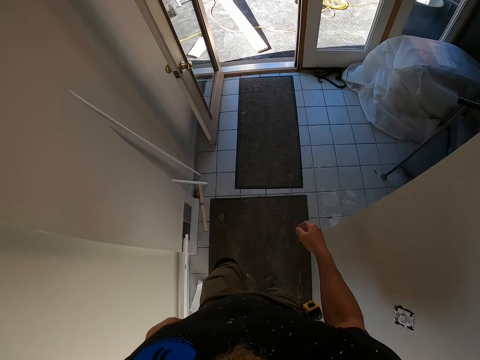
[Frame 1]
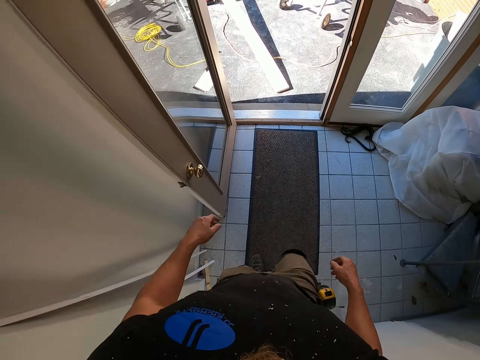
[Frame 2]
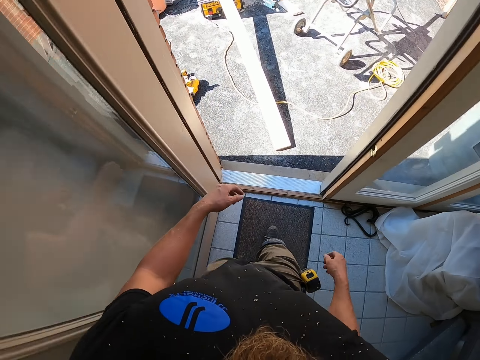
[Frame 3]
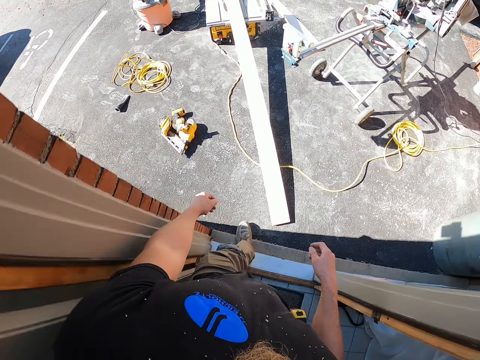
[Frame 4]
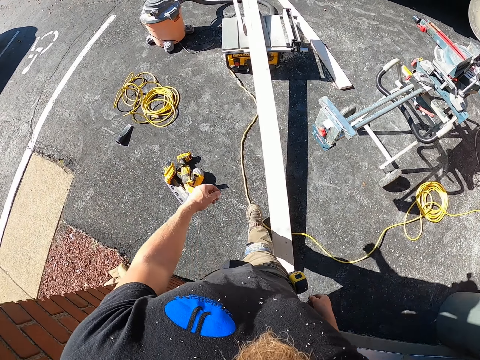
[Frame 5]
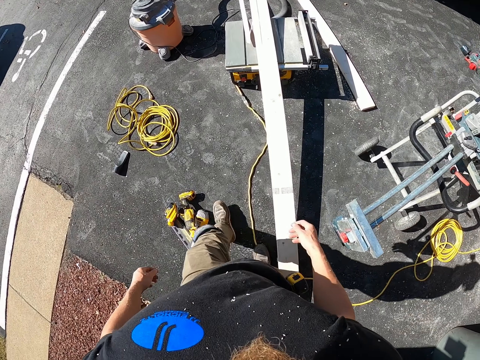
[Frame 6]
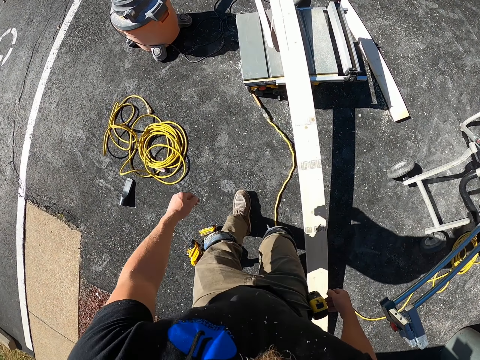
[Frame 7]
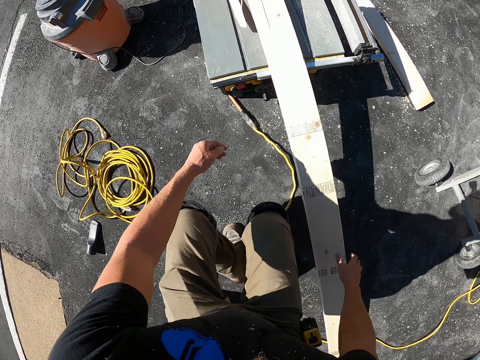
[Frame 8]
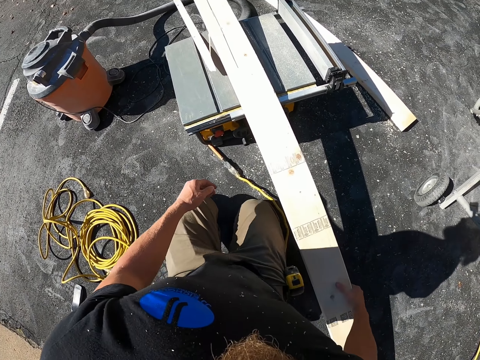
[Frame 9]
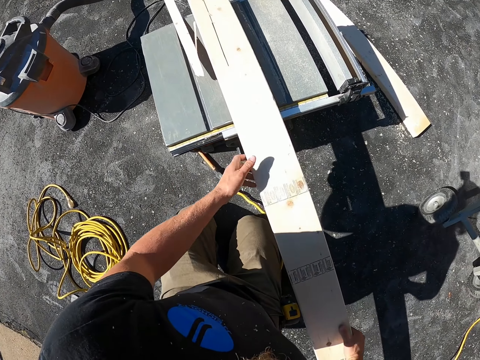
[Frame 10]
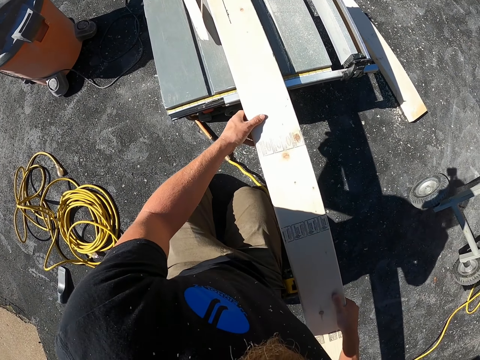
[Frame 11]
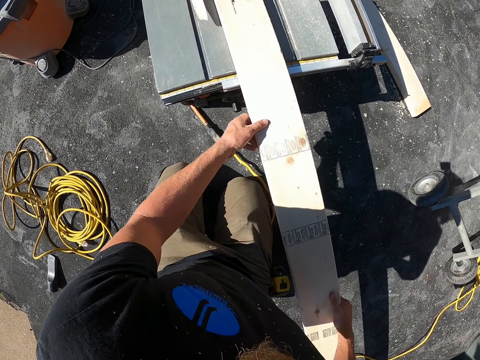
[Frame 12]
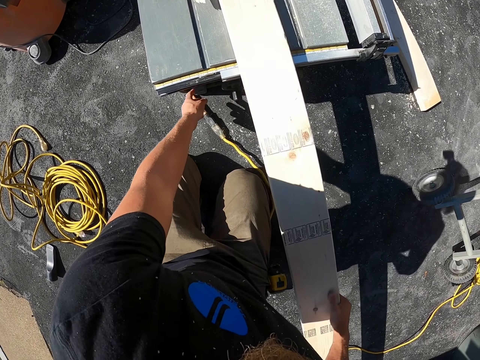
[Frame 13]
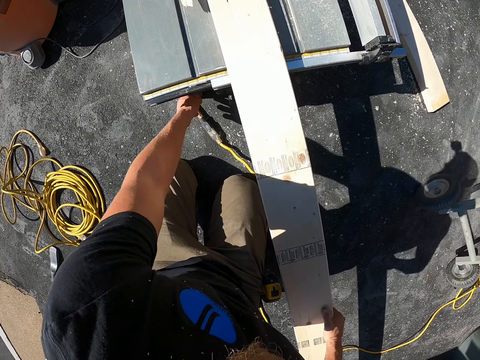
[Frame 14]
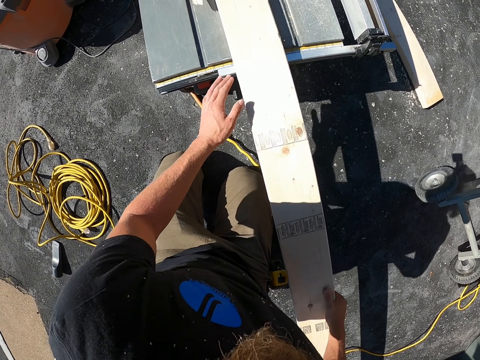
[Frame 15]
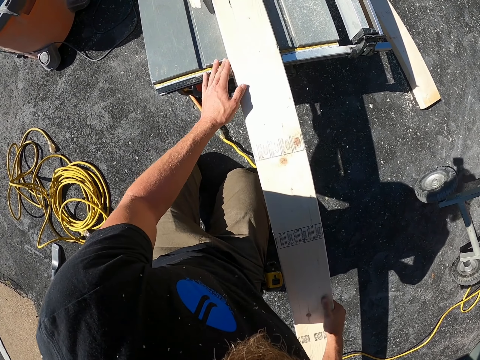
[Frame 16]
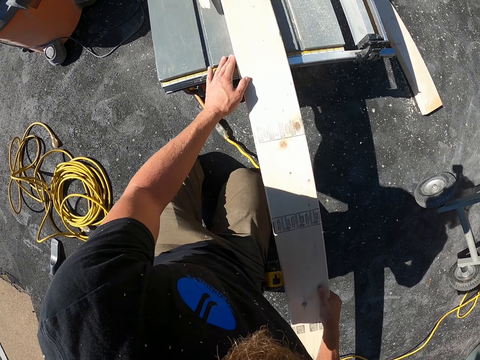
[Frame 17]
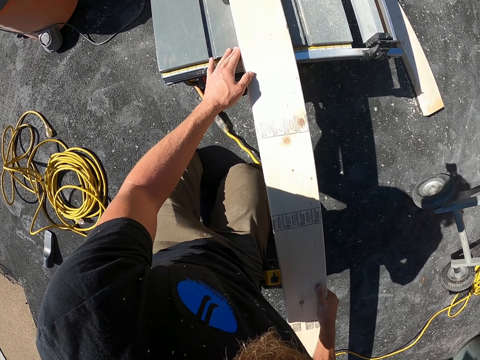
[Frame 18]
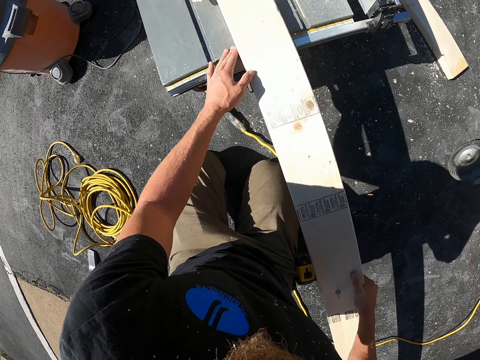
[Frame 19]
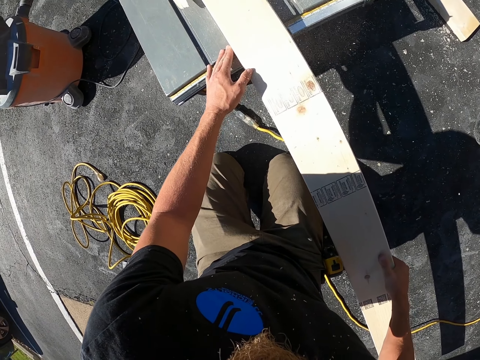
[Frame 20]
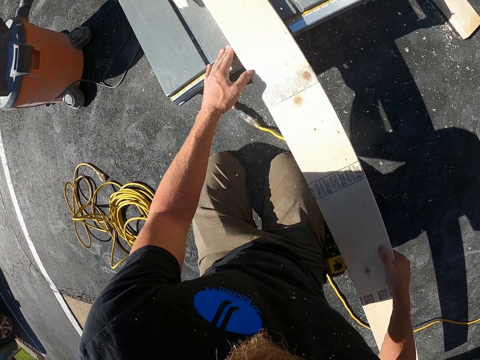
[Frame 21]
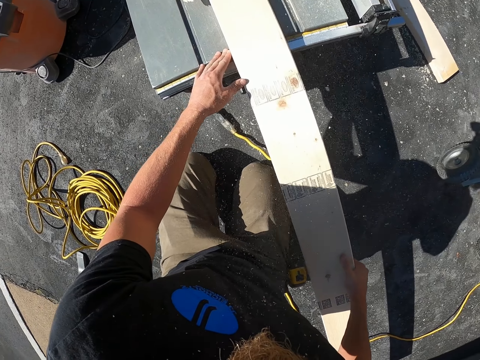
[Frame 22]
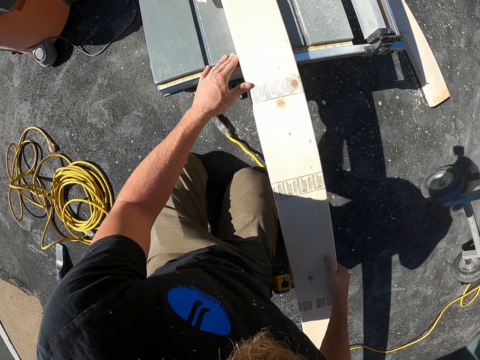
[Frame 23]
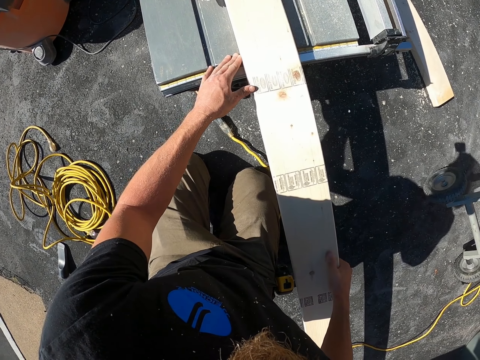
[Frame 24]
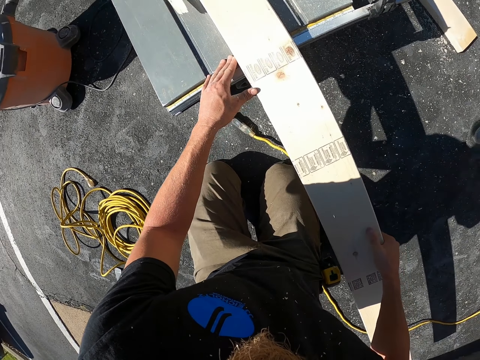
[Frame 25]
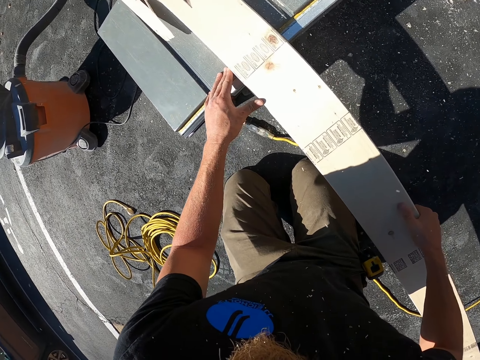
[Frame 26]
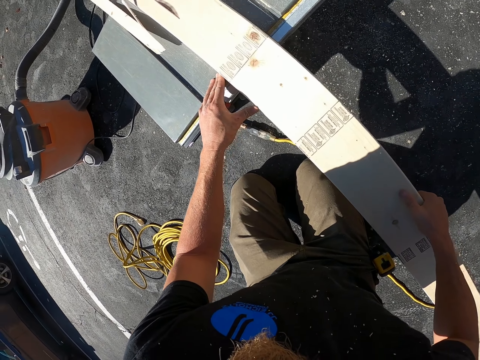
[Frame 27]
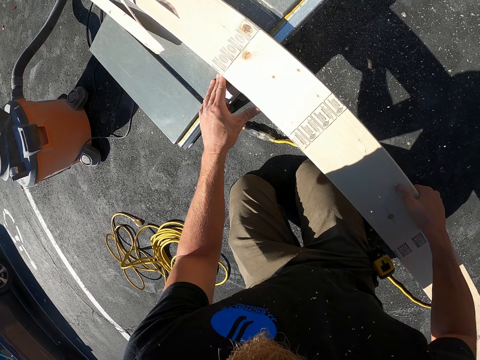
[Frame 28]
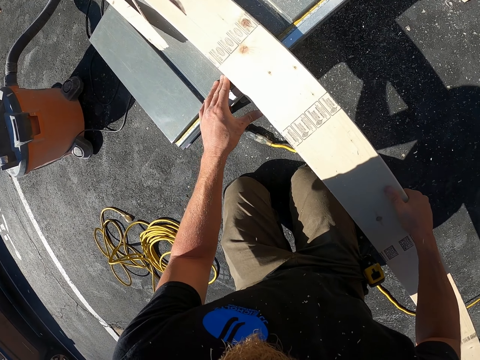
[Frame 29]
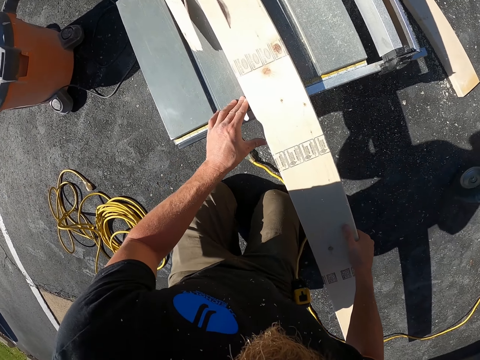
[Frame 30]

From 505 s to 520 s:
The camera wearer walks out of the house. They walk on the parking lot. They kneel on the ground beside the cutting machine. They hold the wood with both hands. They put the hand under the cutting machine. They hold the wood with both hands and cut the wood on the machine.

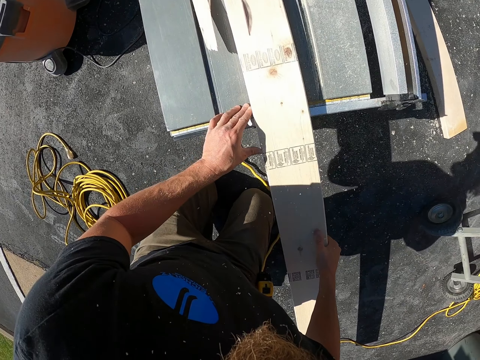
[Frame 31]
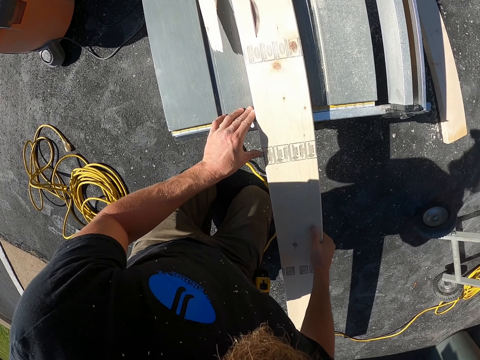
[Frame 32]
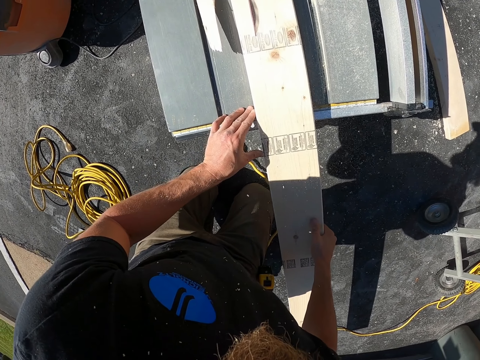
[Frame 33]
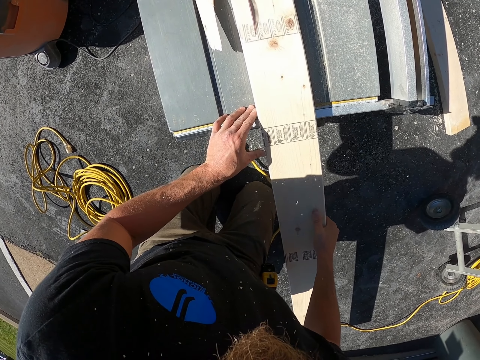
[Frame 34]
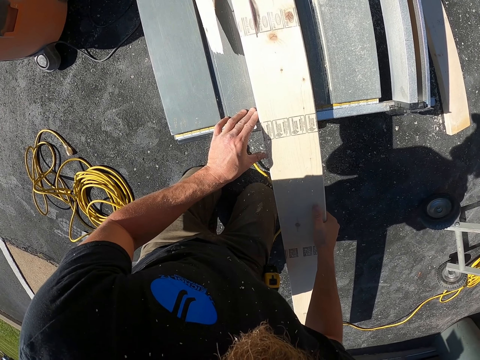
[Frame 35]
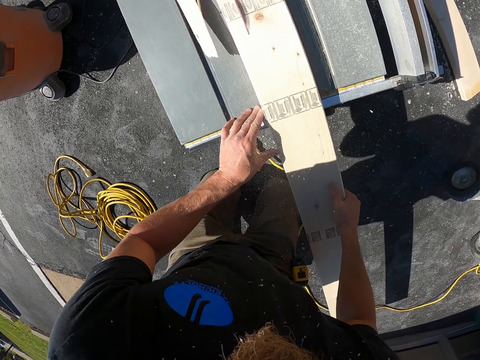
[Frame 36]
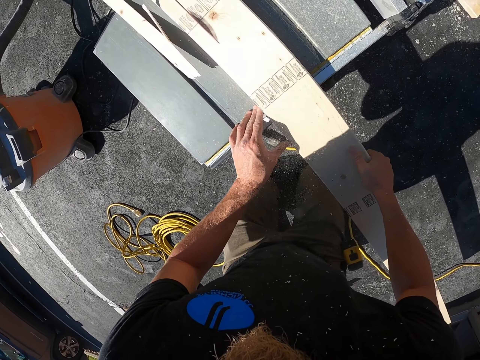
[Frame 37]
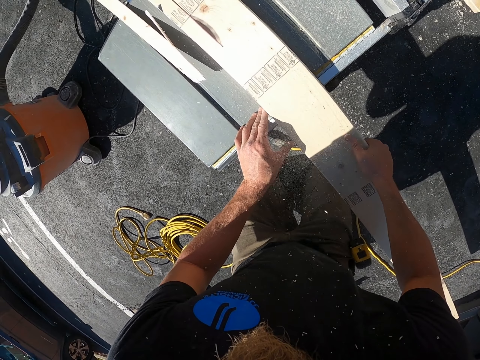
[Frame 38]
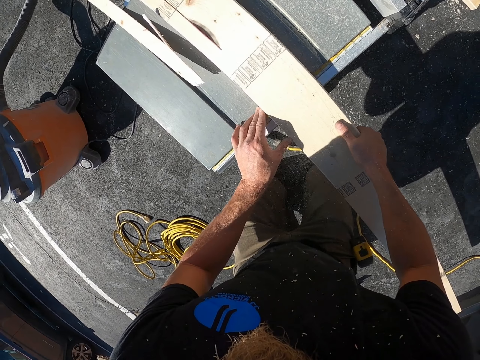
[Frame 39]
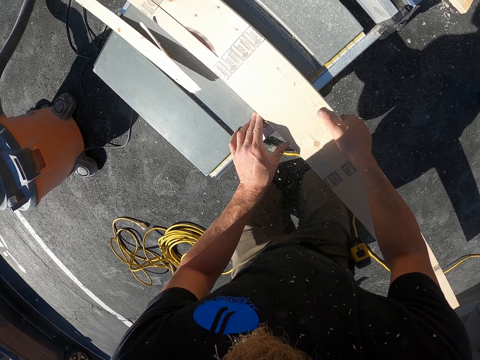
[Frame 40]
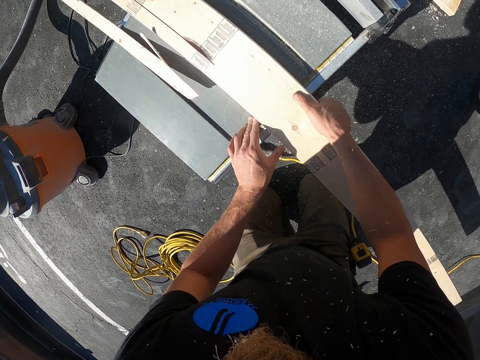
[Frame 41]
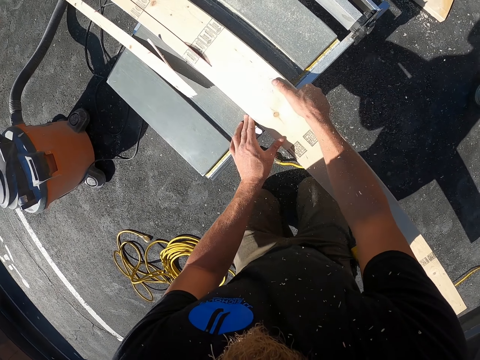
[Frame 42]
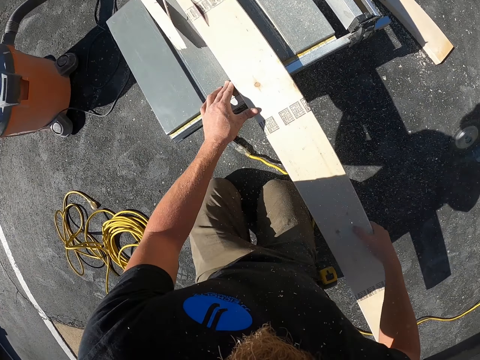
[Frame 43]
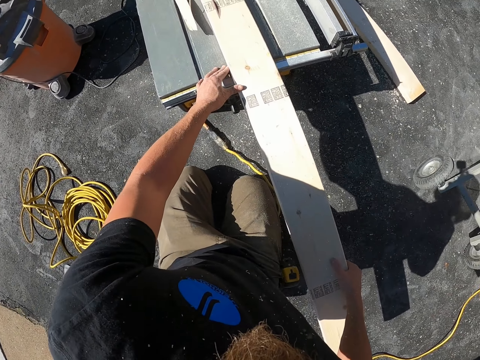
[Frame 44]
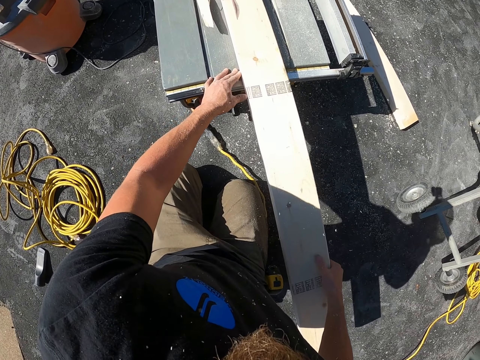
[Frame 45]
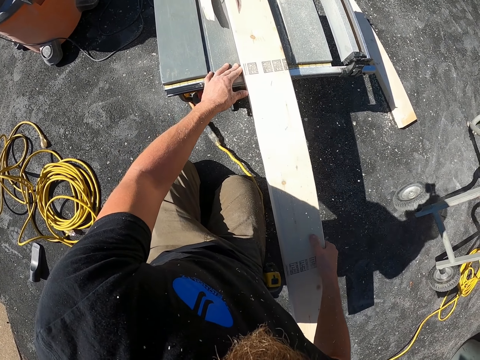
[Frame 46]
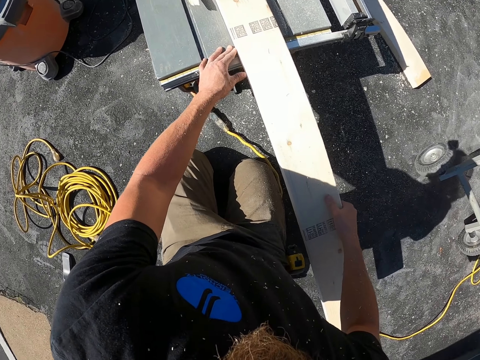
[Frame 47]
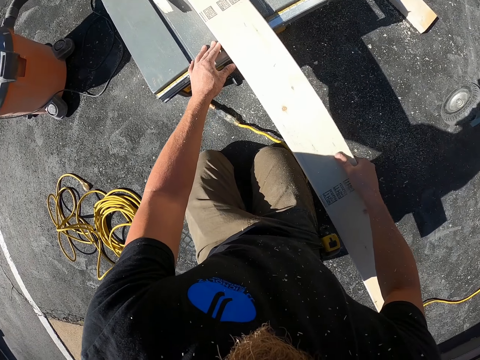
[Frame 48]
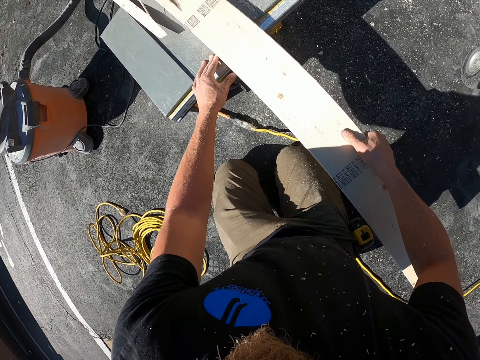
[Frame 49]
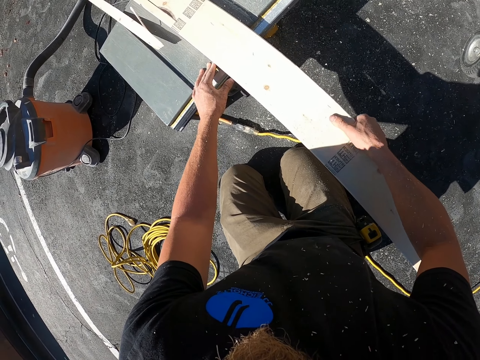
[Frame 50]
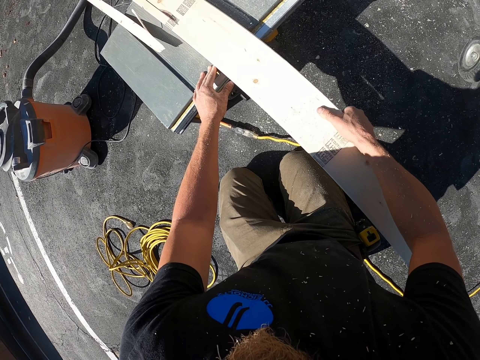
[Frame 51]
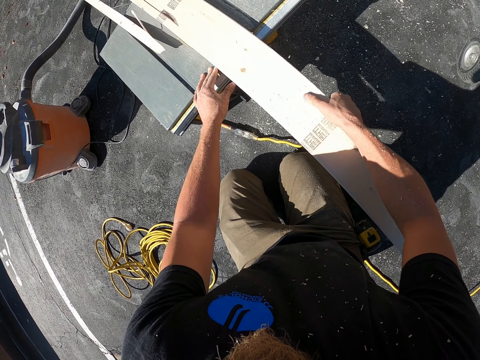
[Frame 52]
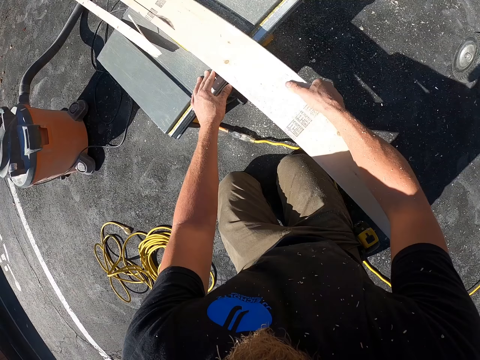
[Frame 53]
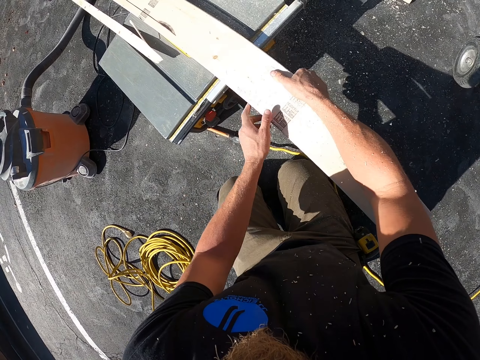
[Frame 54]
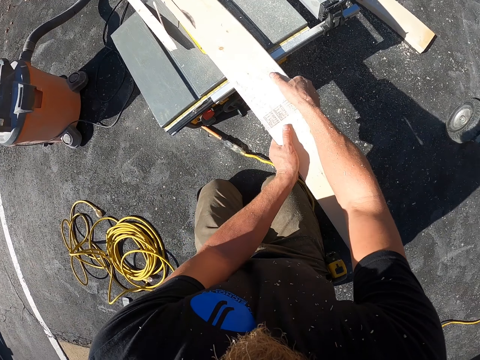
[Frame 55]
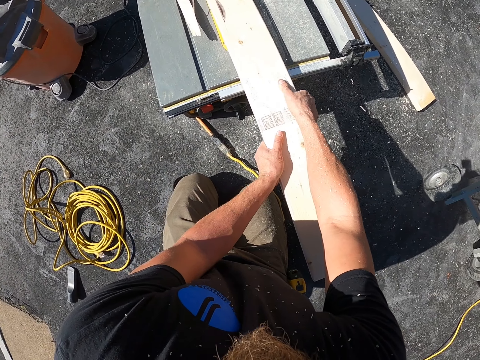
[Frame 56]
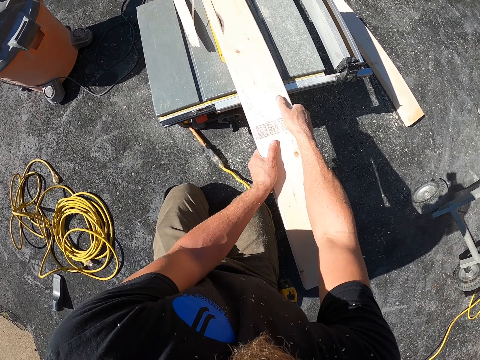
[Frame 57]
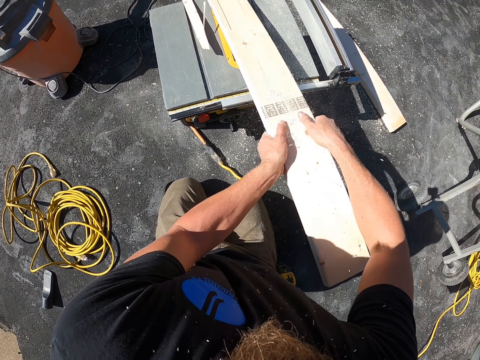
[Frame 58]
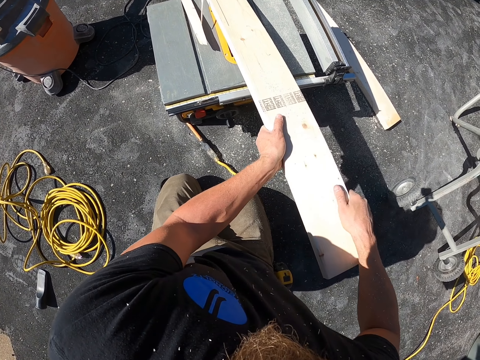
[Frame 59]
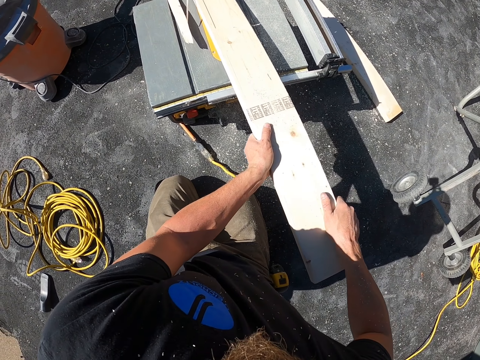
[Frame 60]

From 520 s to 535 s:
The camera wearer places the hand on the machine. They cut the wood on the machine. They hold the wood with both hands. They cut the wood on the machine.
